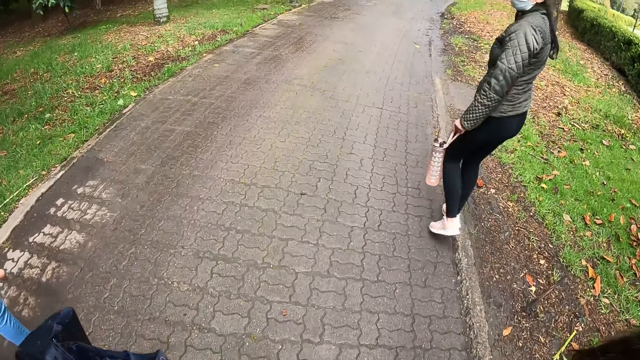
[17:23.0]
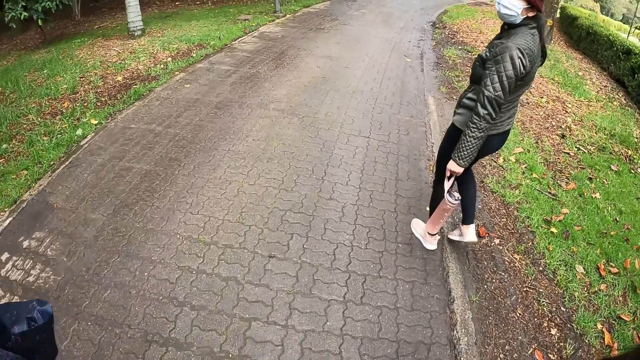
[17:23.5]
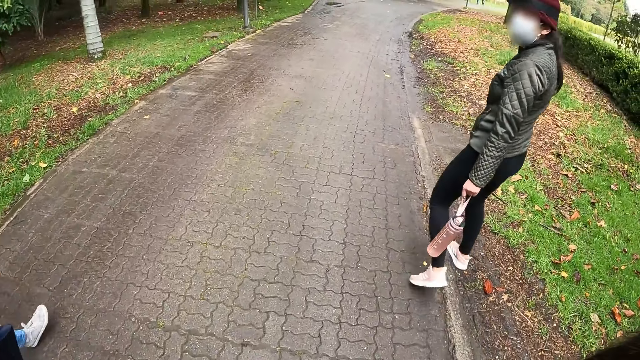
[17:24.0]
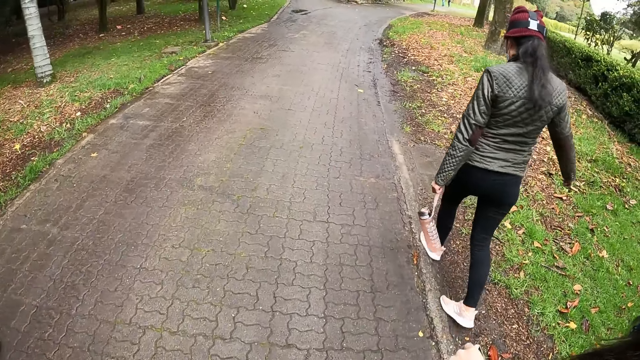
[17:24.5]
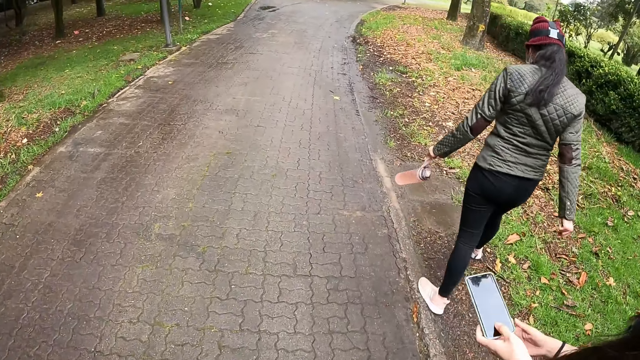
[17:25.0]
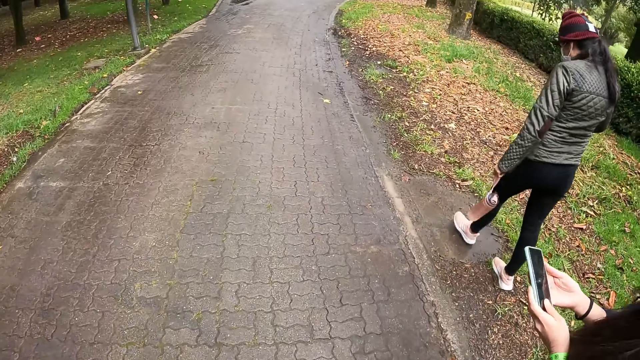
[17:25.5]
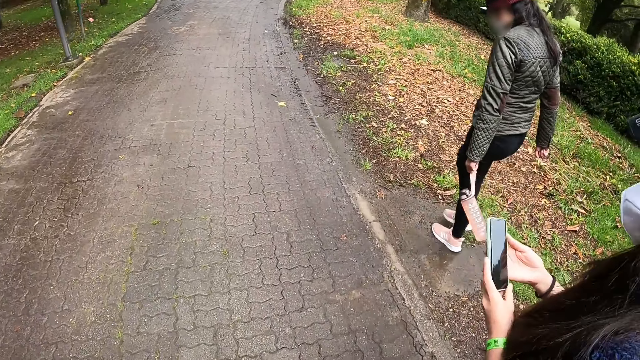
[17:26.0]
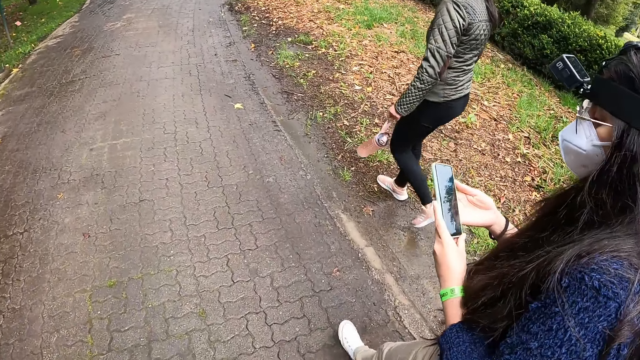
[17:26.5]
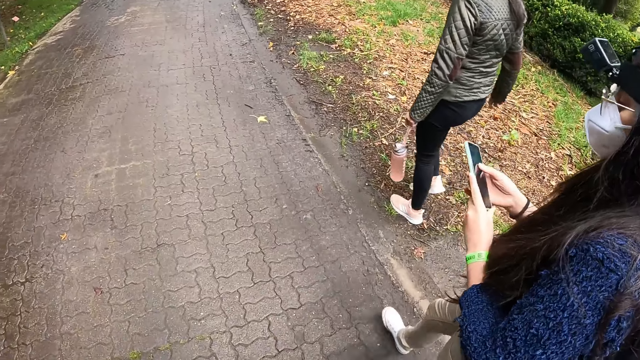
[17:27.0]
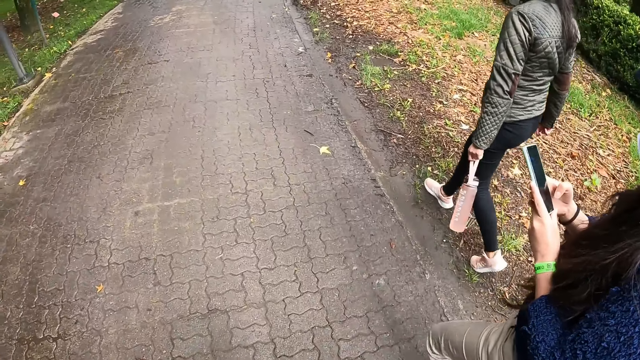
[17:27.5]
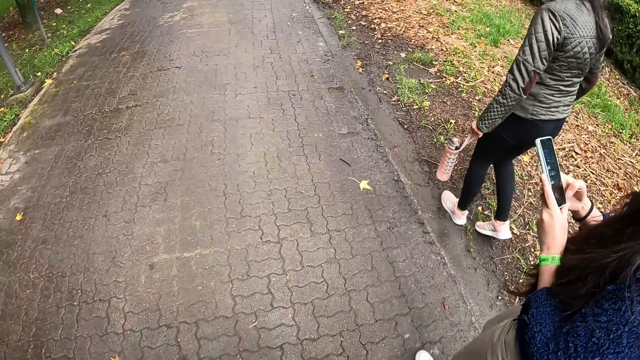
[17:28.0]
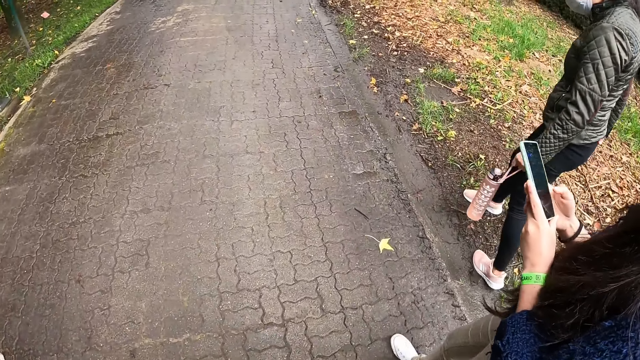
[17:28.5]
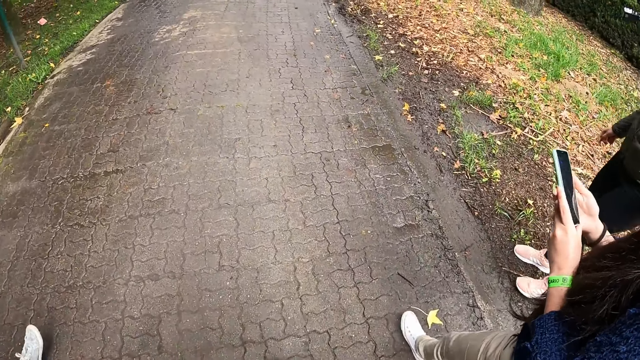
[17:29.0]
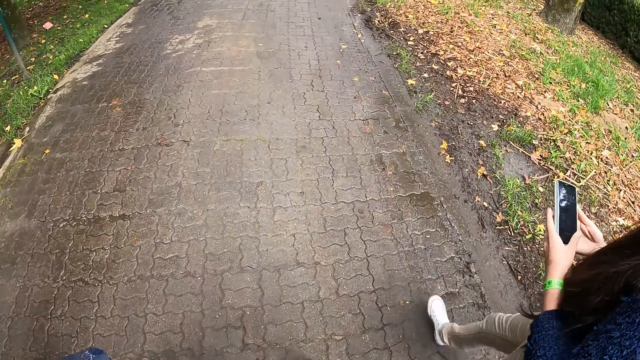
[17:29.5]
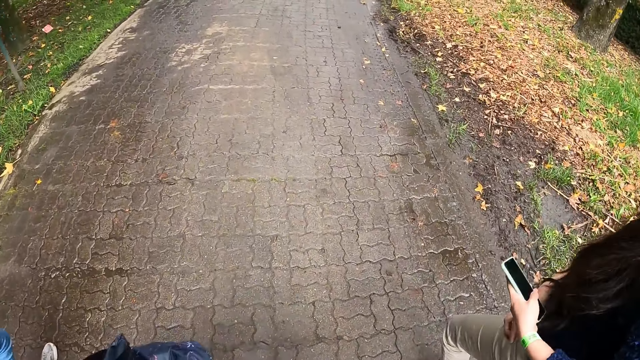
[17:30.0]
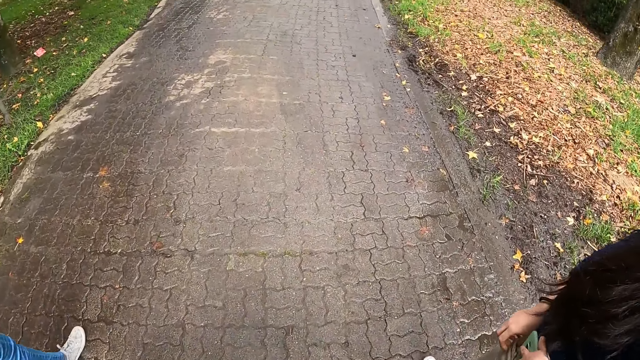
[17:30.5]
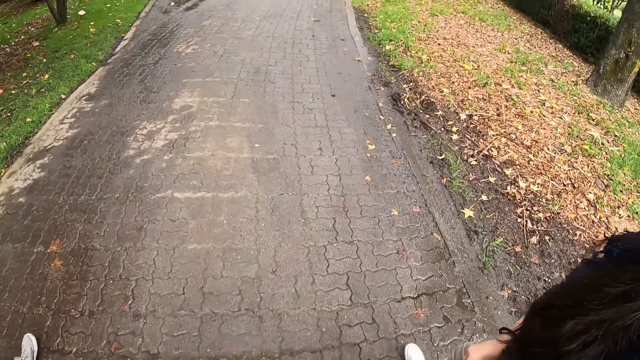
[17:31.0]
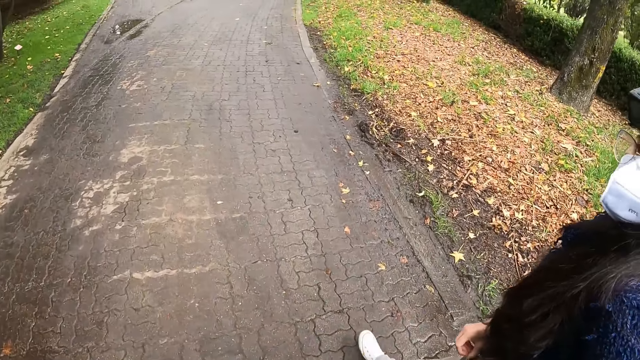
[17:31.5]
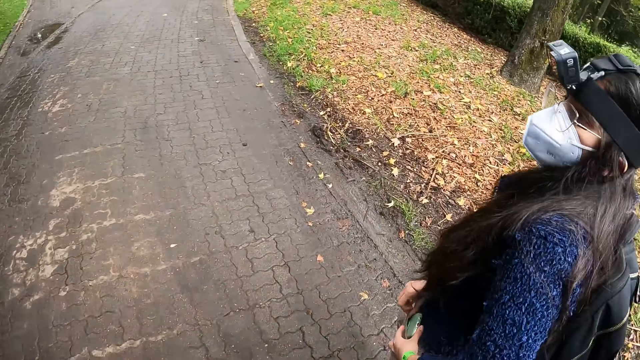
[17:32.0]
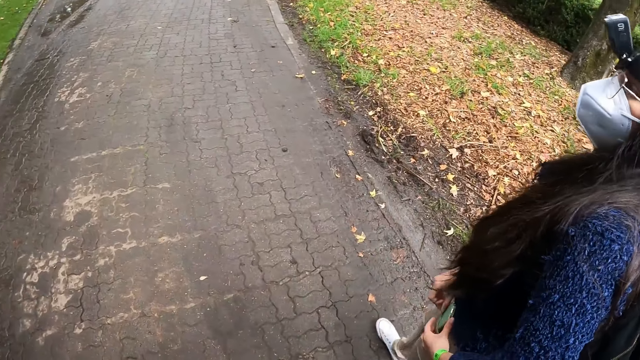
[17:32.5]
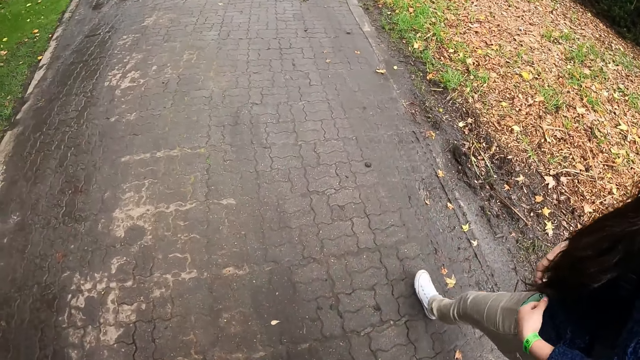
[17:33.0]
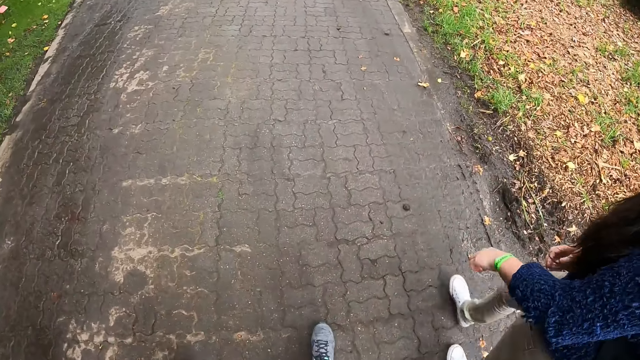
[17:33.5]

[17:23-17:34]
The woman holds a phone with her left hand. She holds the phone with both hands. She operates the phone with both hands. She holds the phone with her left hand. She places the phone in her pants pocket with her left hand.

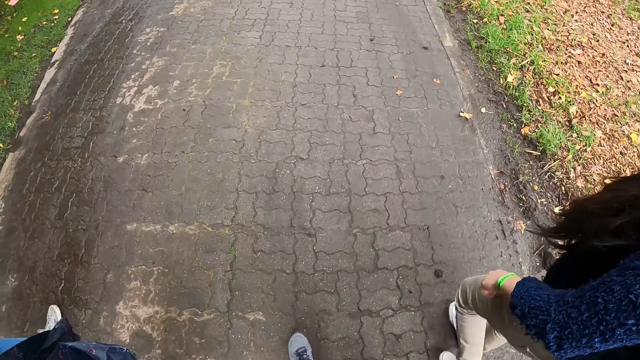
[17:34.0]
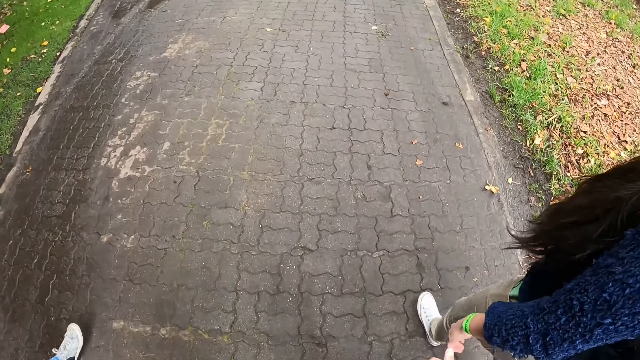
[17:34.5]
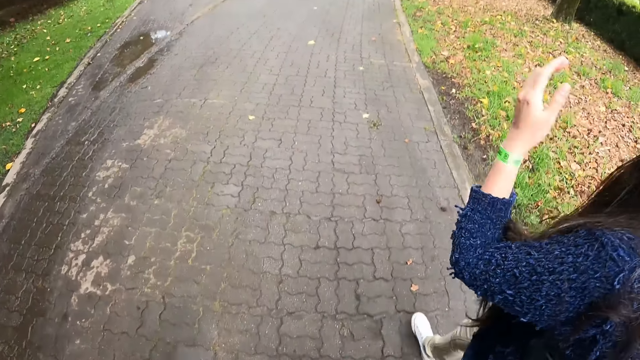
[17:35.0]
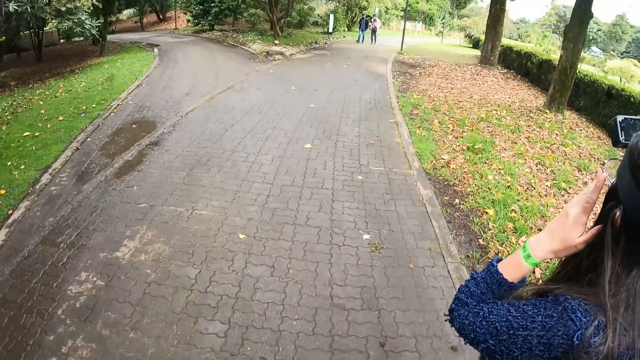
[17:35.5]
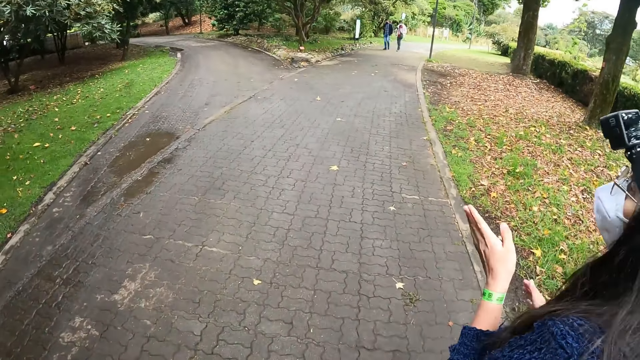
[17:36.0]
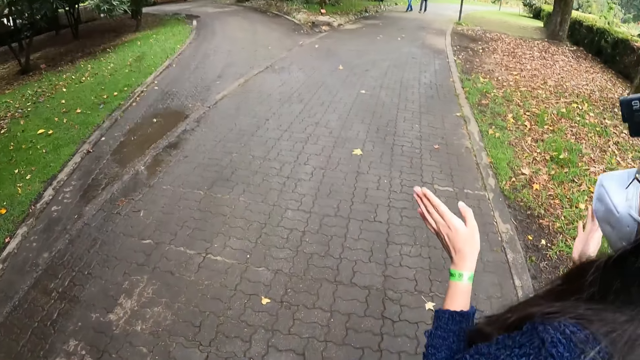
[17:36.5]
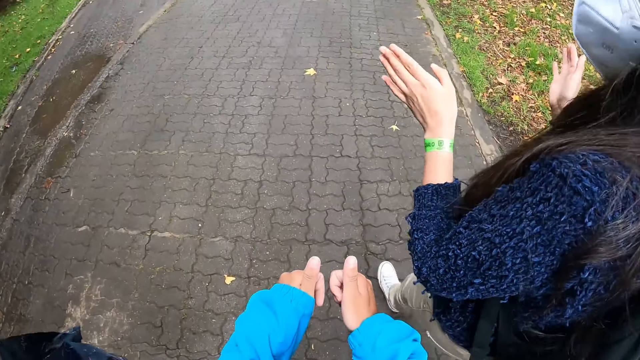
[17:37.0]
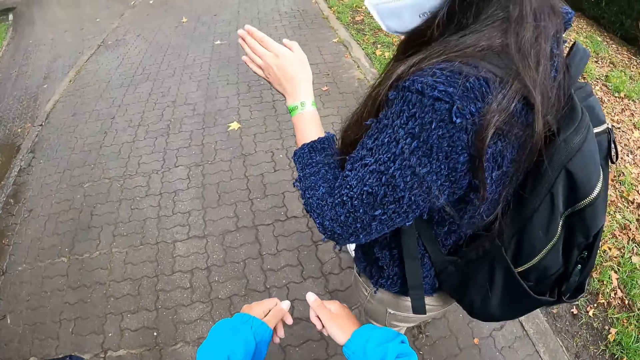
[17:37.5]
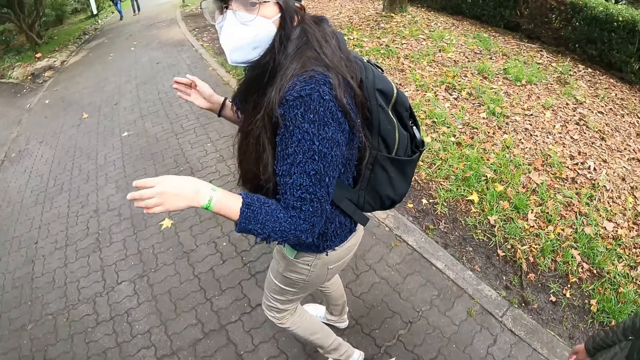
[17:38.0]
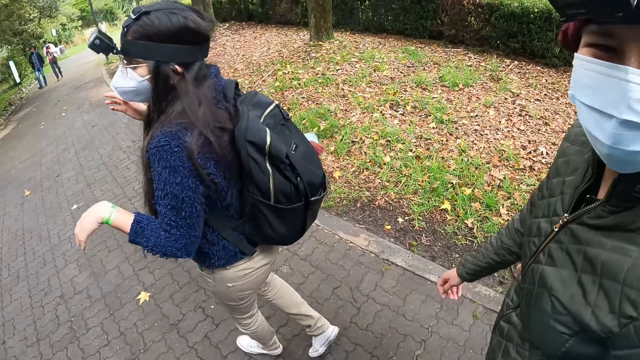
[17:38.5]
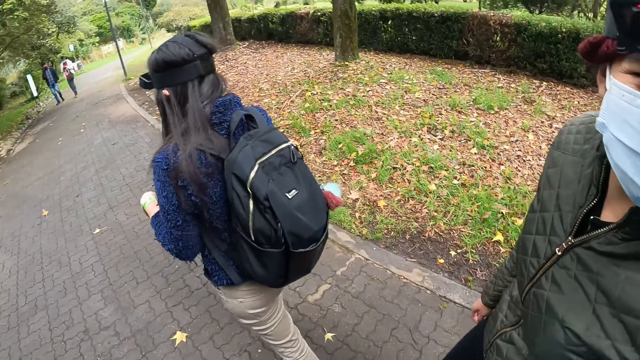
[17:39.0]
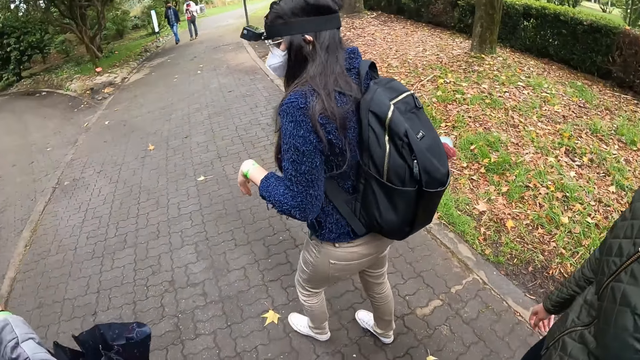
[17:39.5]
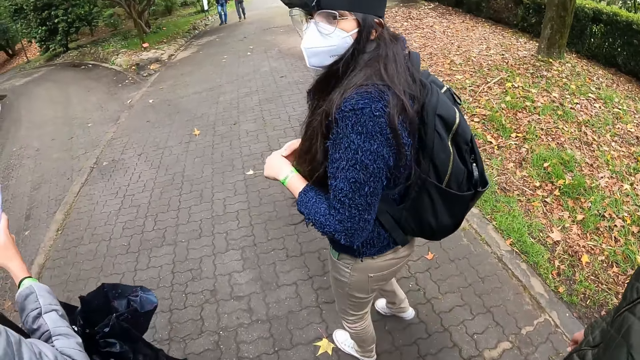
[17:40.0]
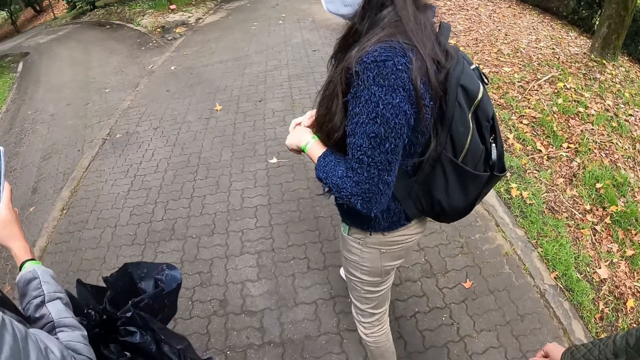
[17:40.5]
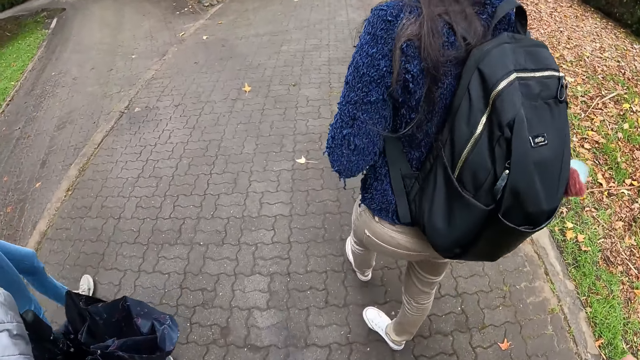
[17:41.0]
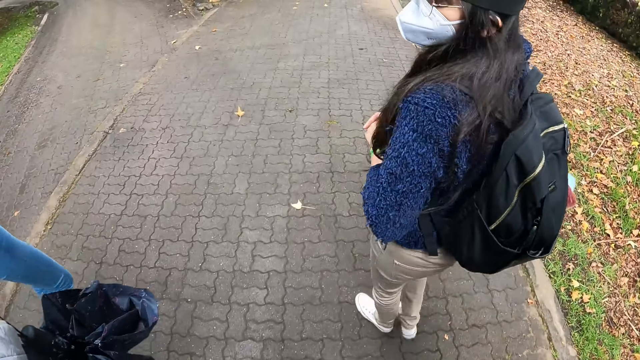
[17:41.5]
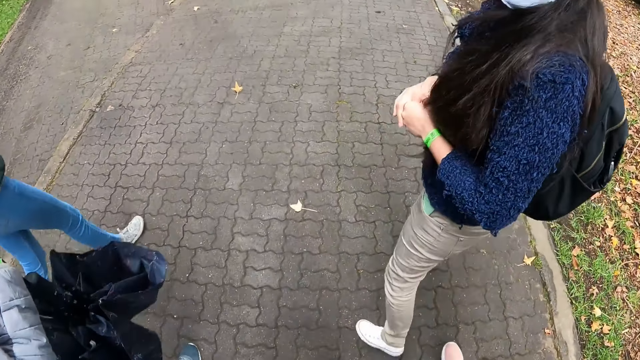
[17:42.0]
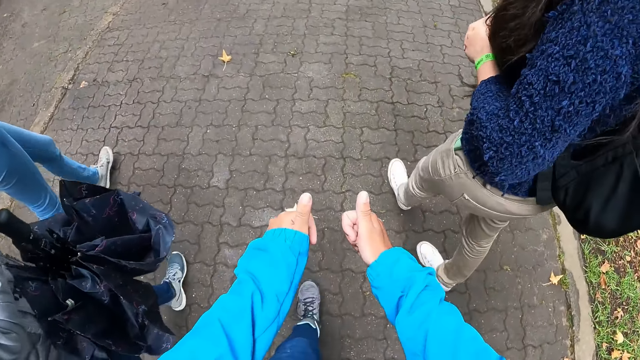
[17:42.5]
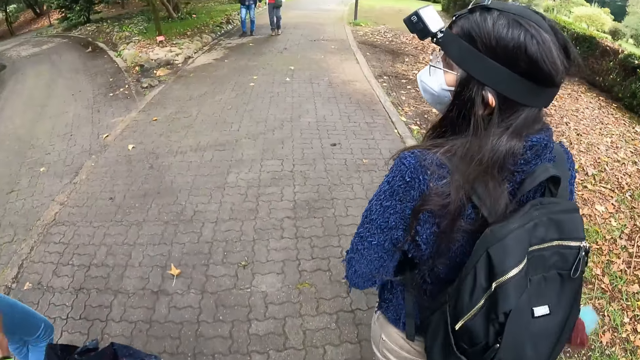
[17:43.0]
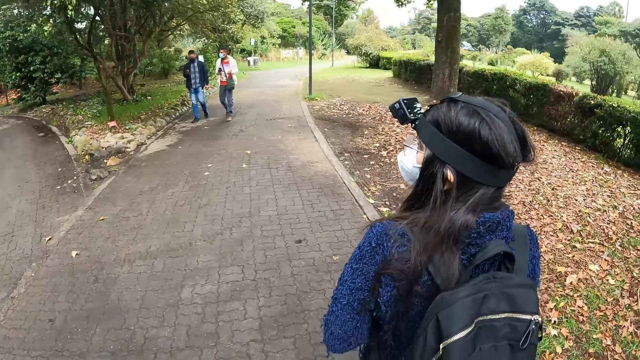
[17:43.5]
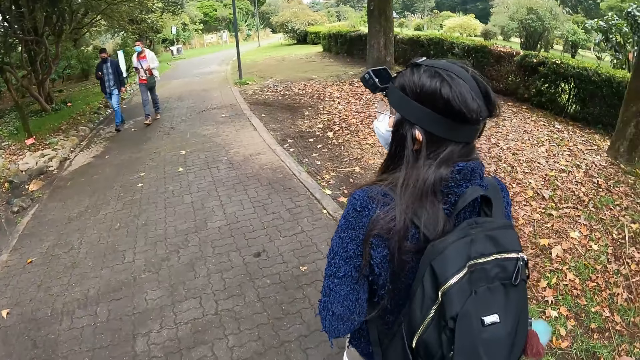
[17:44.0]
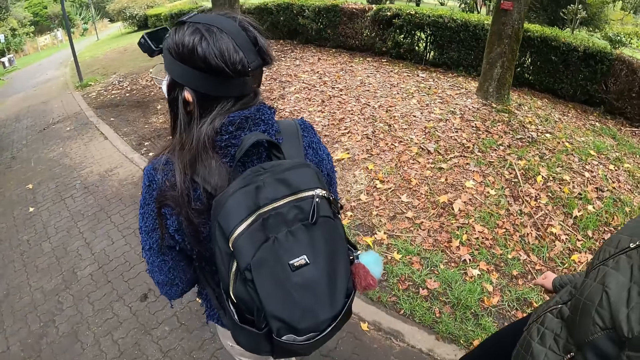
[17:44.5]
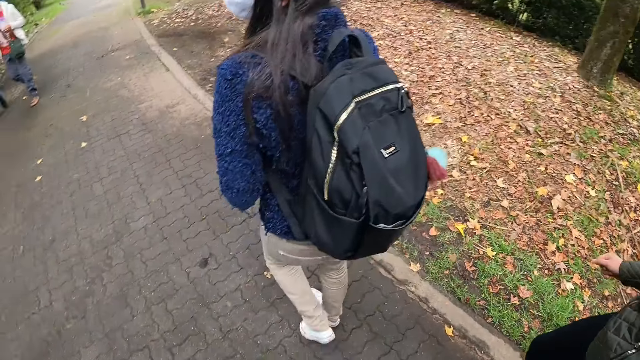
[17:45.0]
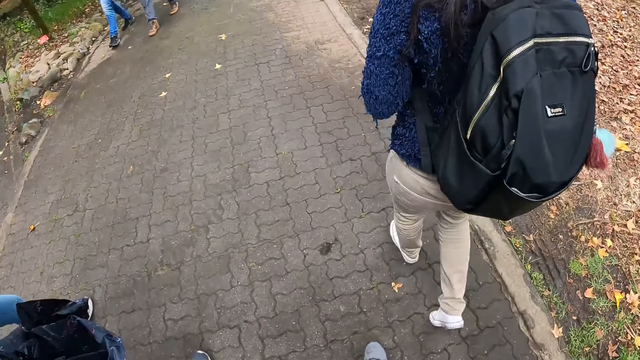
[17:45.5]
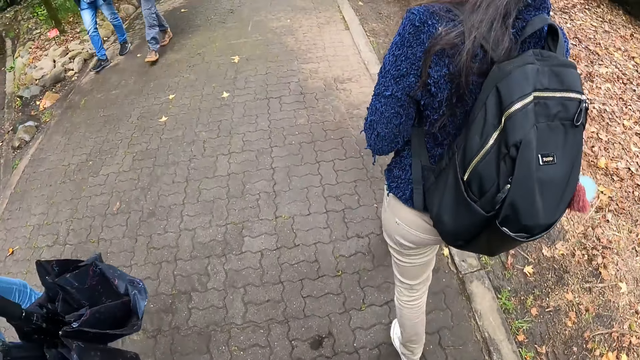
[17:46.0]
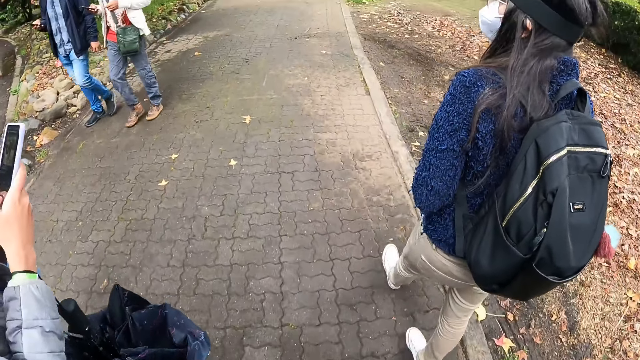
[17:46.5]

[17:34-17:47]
The woman adjusts her glasses with her left hand. The camera wearer signals to a woman. He walks along the road. He signals with his hands. A man holds a phone with his right hand. The man interacts with another man. The camera wearer walks along the road.
